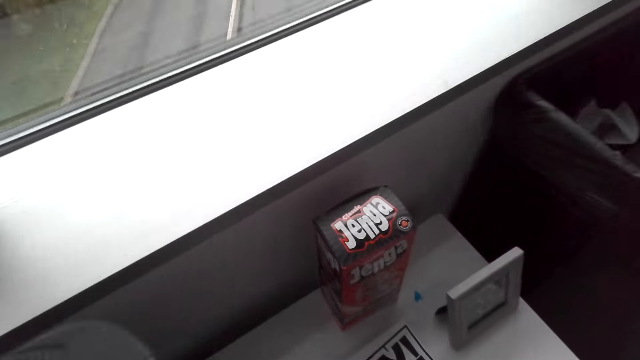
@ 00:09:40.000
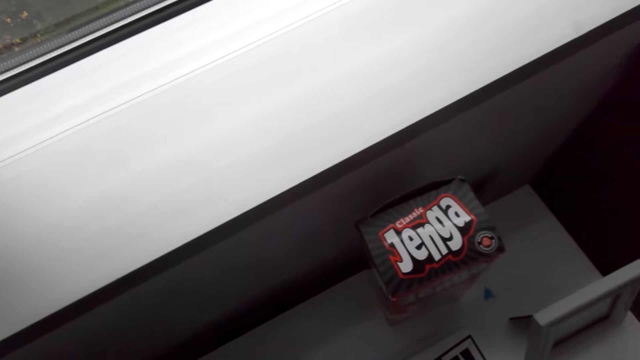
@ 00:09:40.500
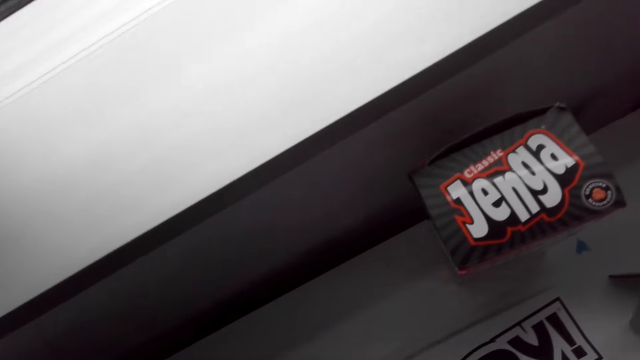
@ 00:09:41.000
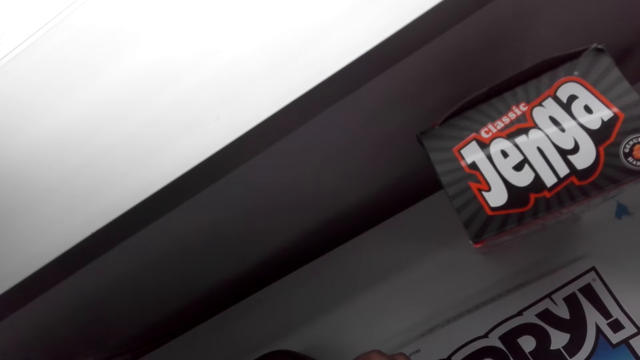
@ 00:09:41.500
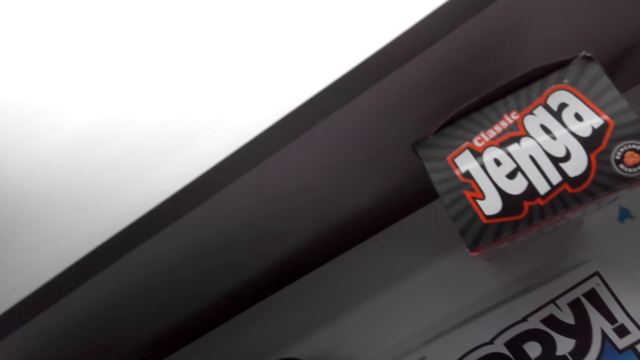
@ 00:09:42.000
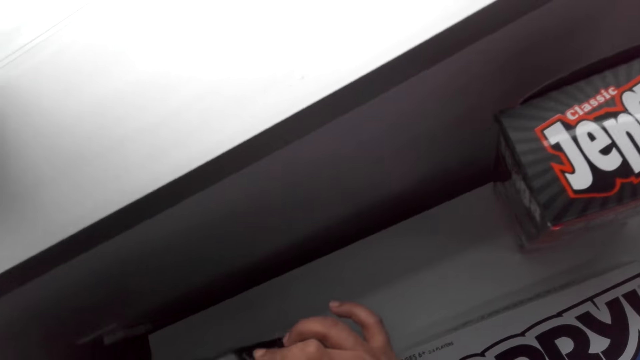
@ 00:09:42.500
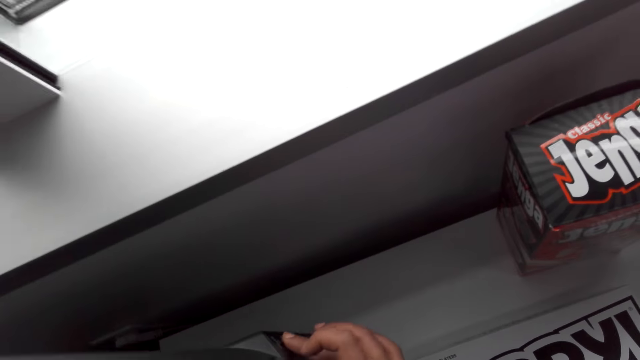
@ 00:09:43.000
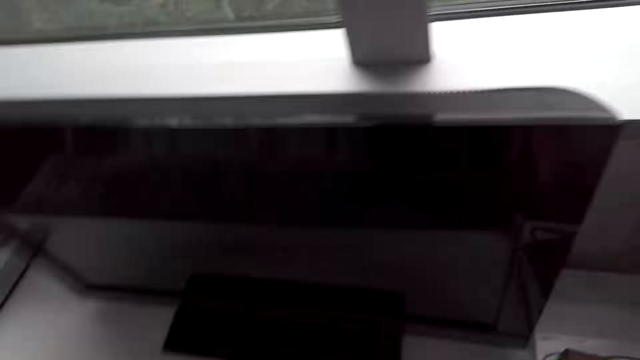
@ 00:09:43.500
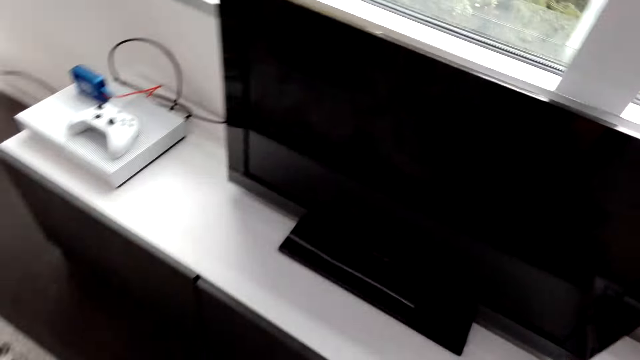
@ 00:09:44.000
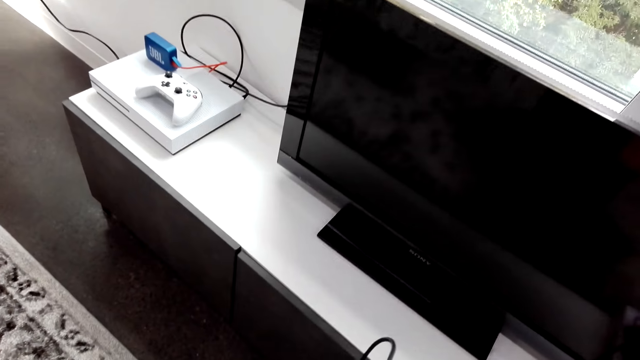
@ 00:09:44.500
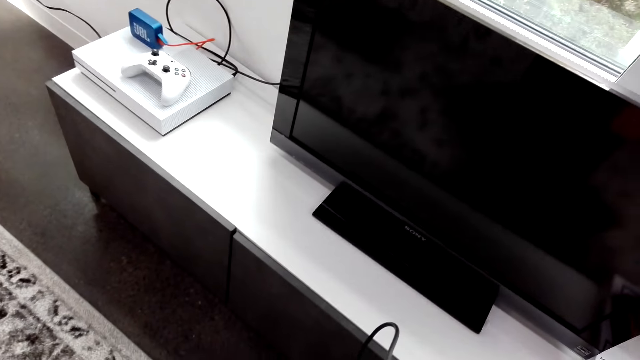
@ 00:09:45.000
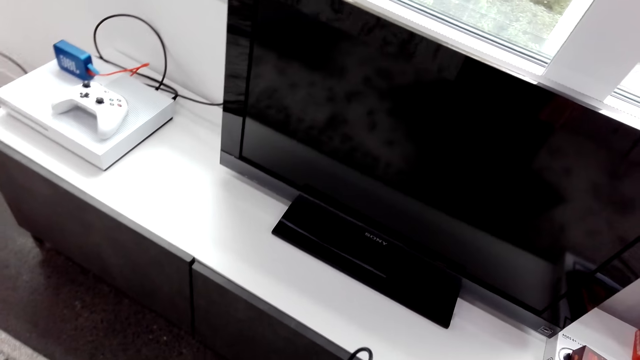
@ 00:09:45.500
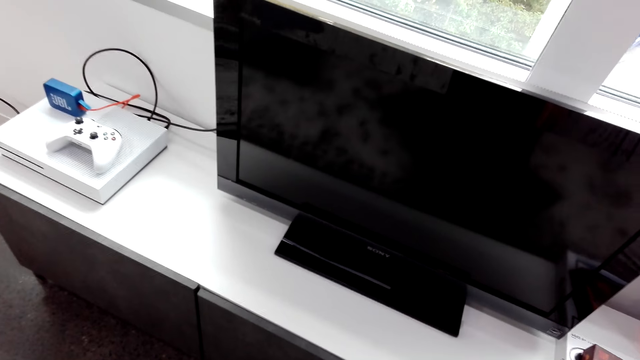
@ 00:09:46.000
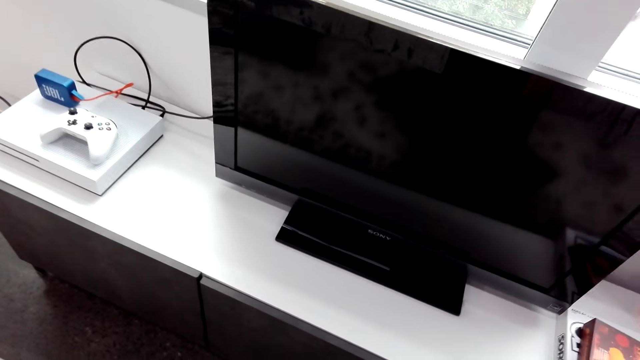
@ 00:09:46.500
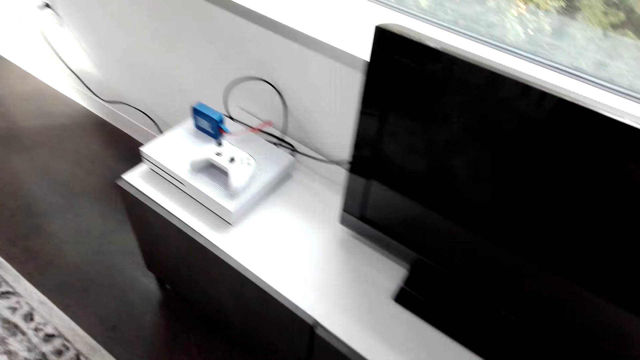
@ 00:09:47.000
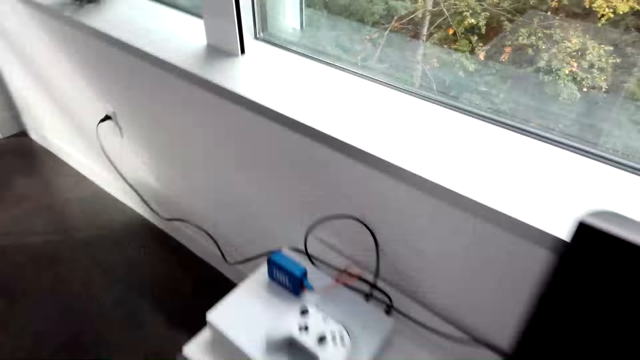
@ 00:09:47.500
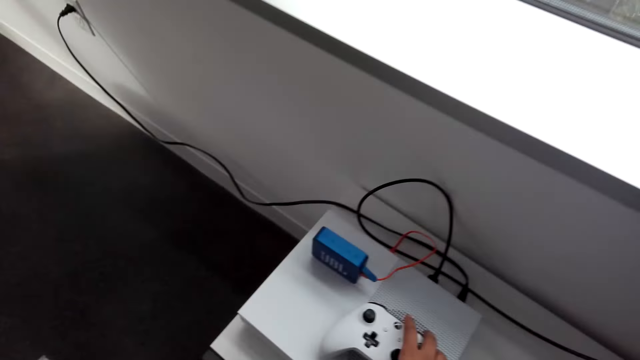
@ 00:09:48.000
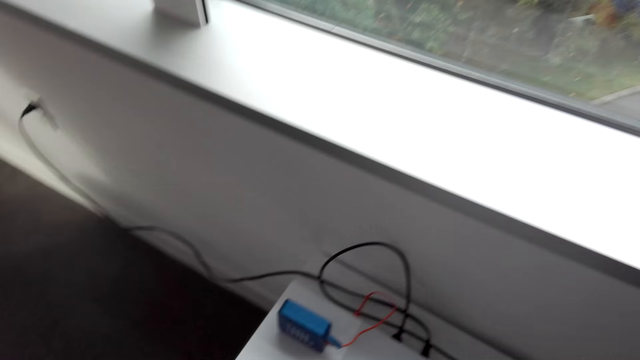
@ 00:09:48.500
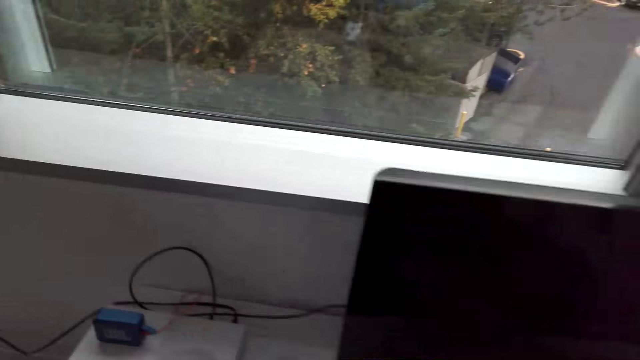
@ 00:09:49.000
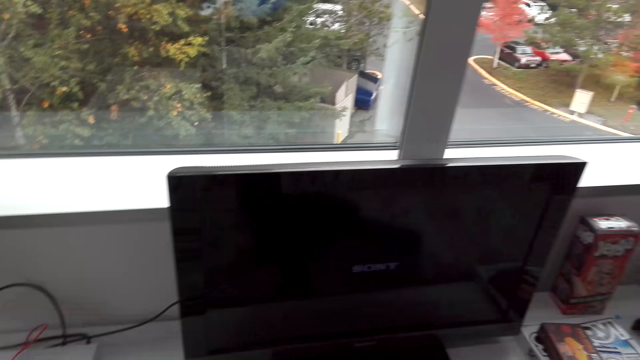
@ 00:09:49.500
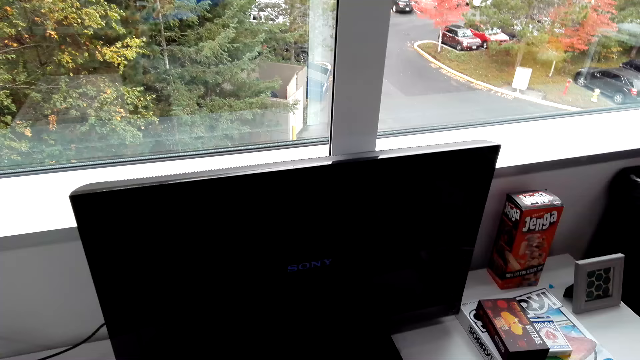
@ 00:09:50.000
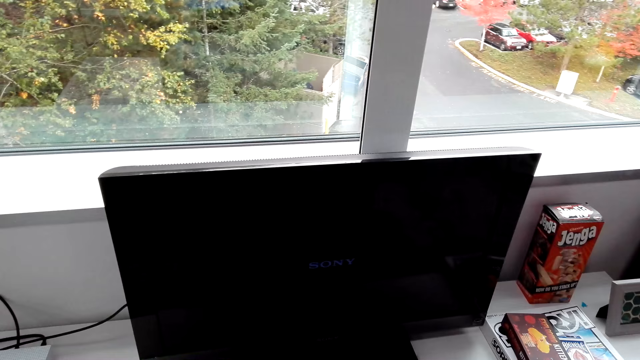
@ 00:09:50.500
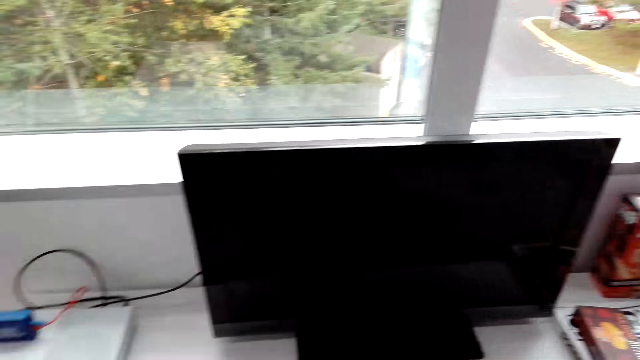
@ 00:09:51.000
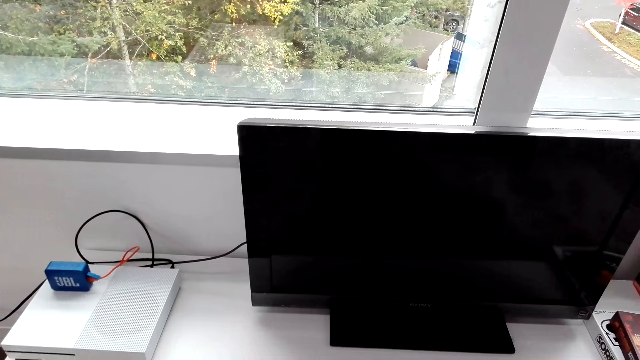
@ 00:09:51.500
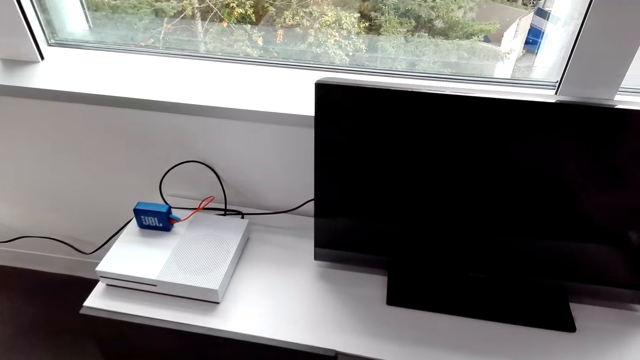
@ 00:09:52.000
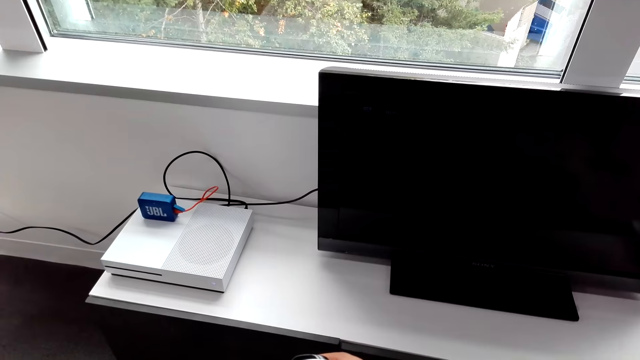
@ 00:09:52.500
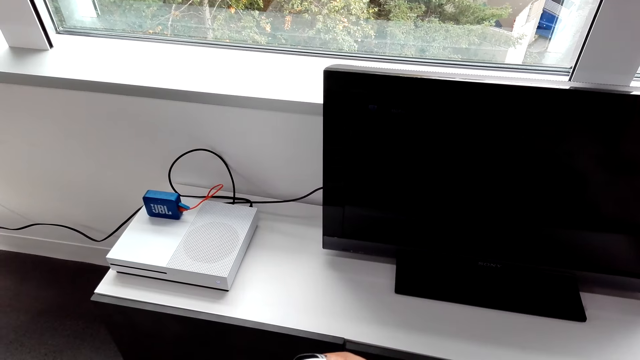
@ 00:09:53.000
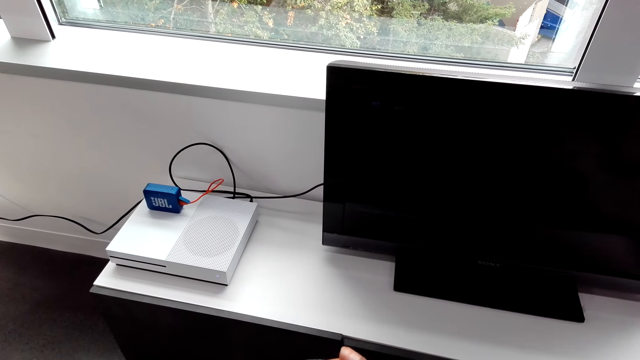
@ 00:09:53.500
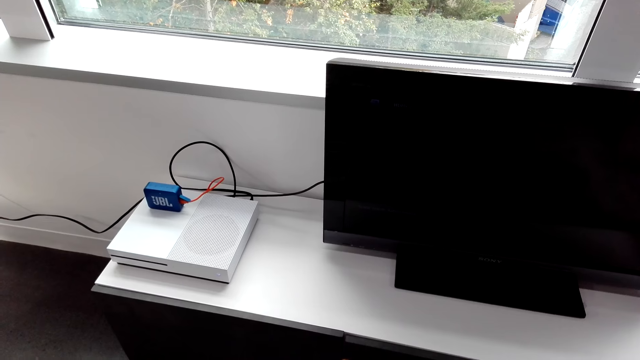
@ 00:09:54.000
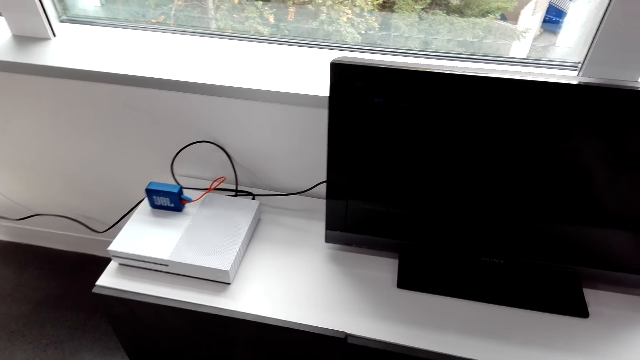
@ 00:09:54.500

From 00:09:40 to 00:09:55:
The camera wearer looks around. They watch the background.

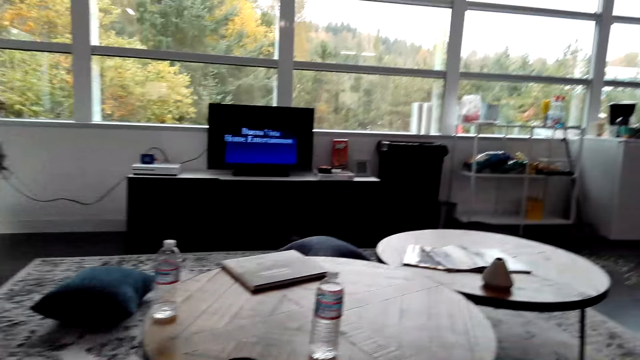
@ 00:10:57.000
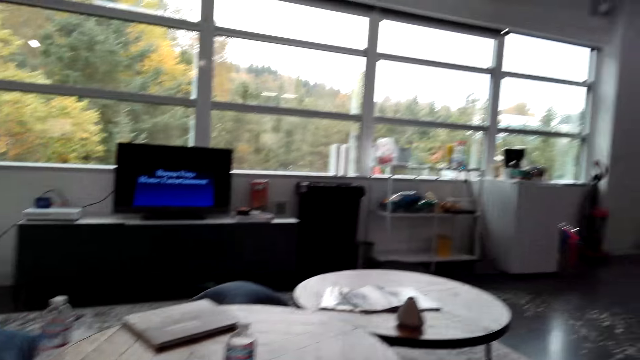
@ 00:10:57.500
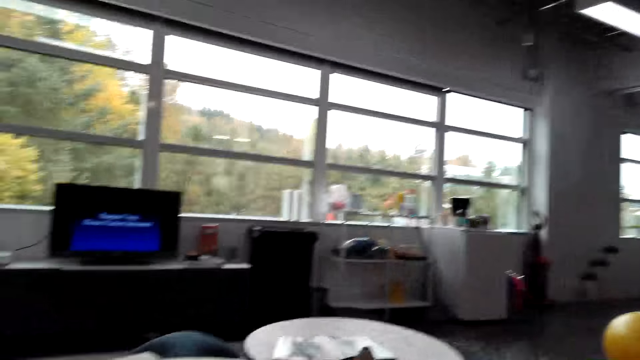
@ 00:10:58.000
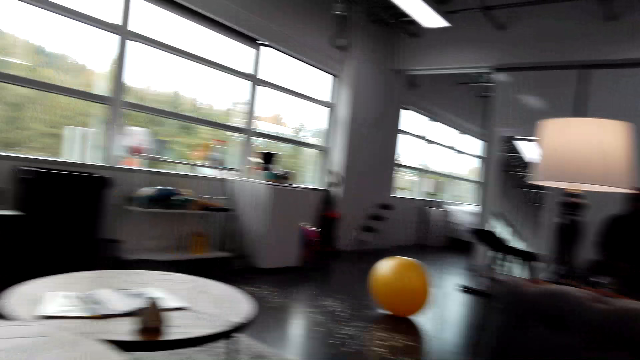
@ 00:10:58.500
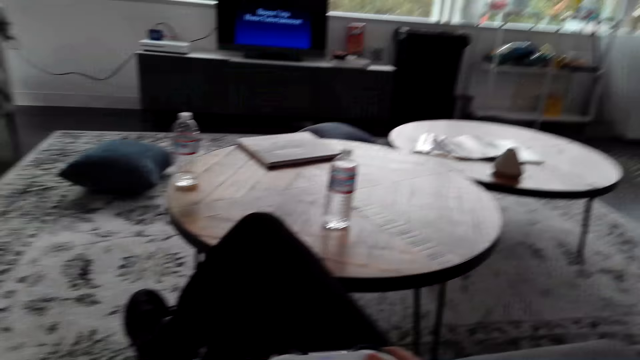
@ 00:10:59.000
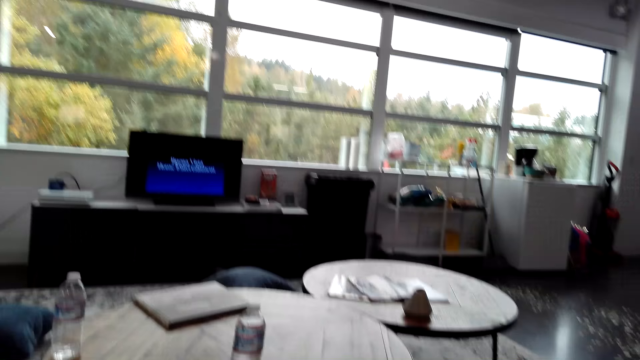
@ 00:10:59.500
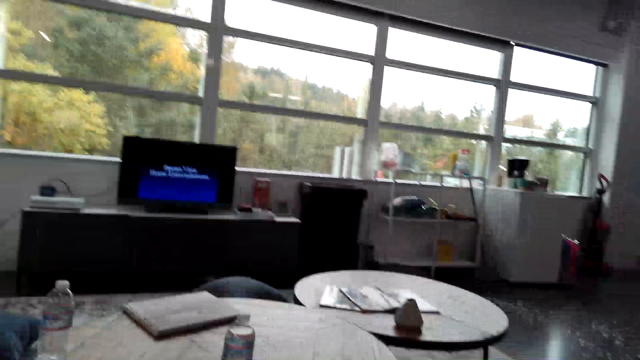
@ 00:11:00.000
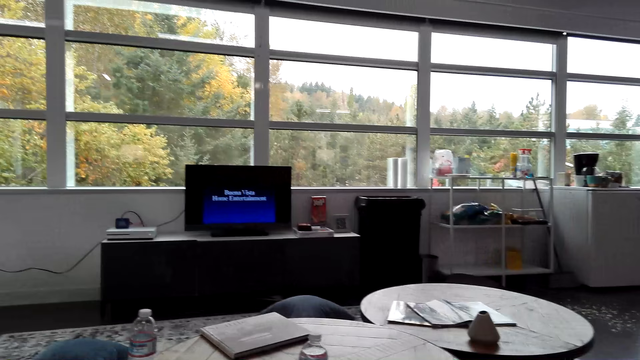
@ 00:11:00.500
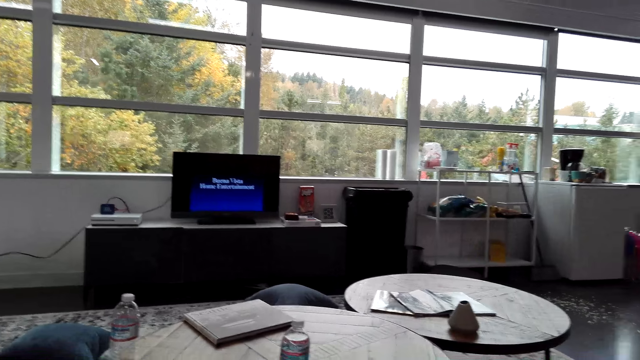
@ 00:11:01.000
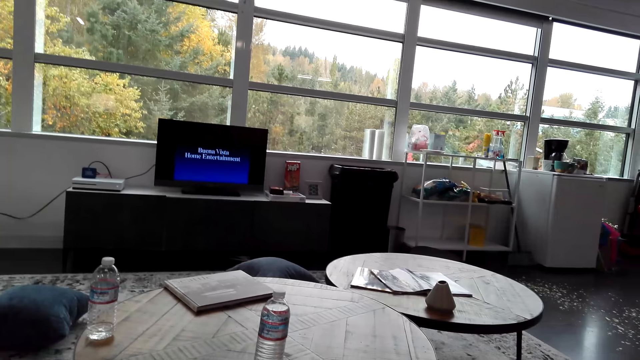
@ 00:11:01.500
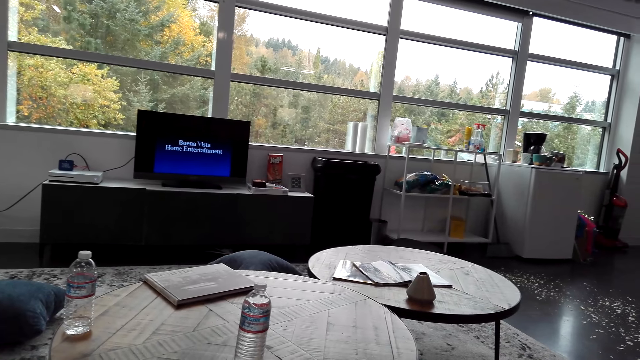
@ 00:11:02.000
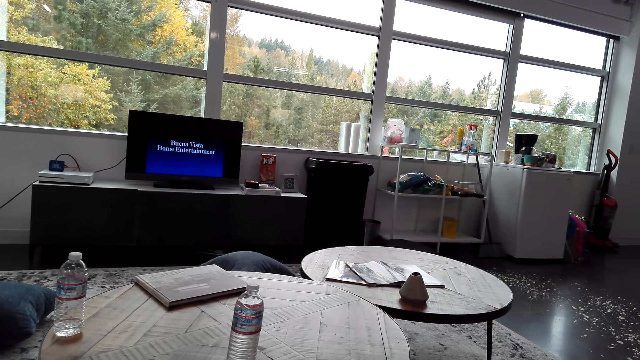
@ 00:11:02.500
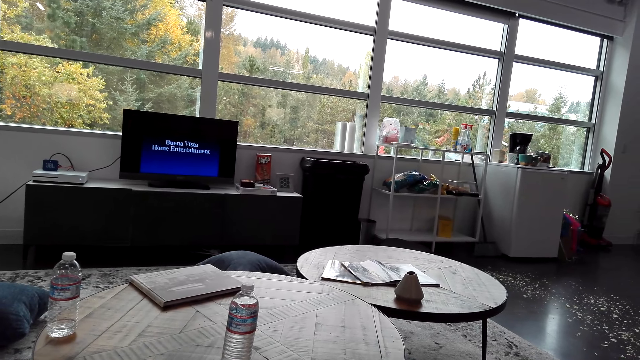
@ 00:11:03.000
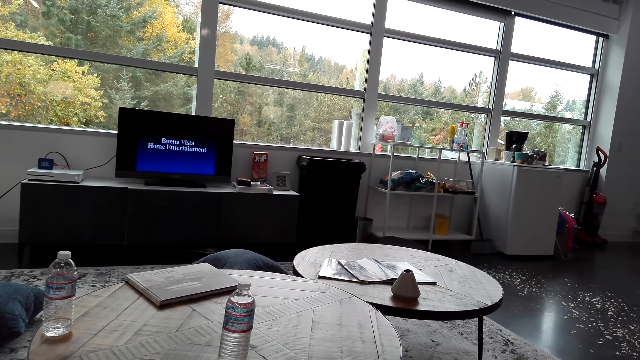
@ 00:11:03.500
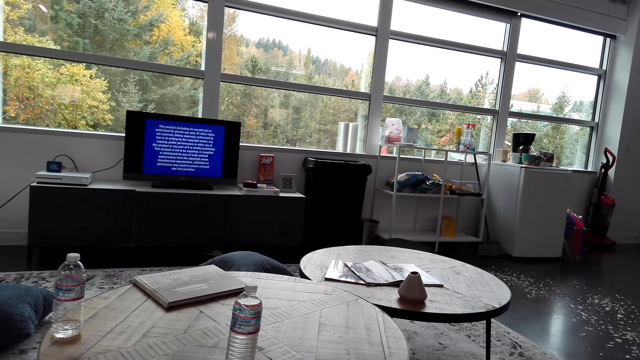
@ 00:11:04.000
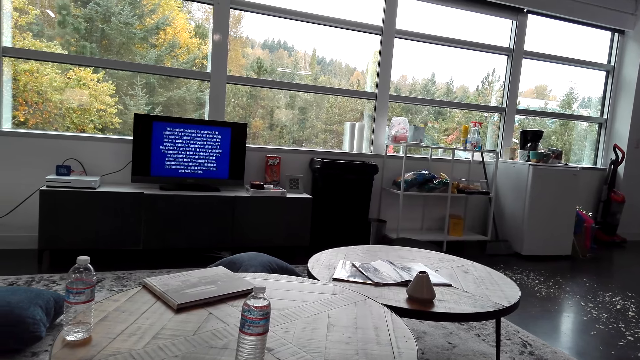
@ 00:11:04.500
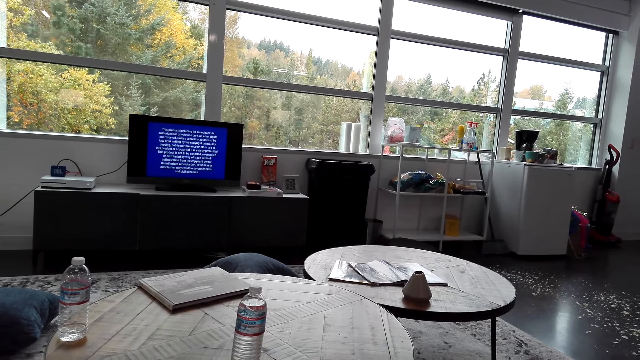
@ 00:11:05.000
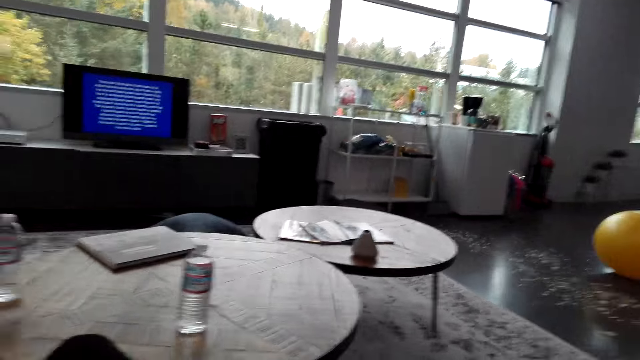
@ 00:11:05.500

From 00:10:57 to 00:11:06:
The camera wearer sits on the couch.
